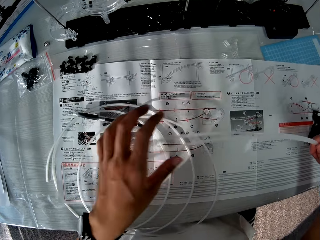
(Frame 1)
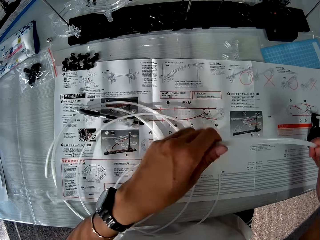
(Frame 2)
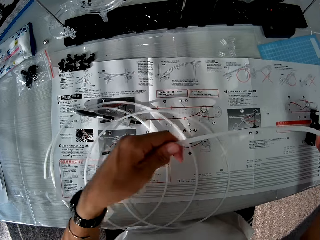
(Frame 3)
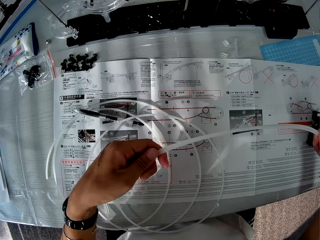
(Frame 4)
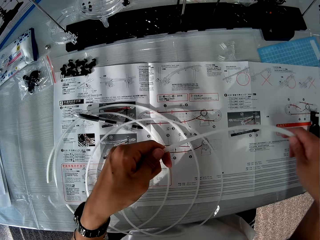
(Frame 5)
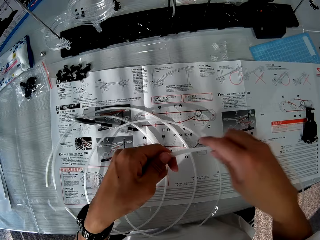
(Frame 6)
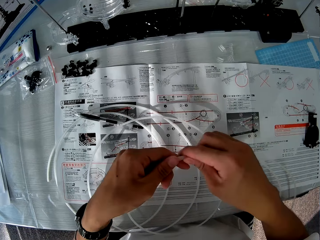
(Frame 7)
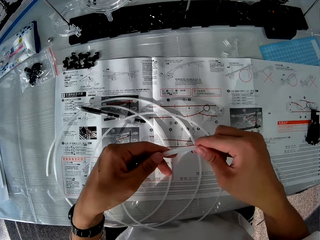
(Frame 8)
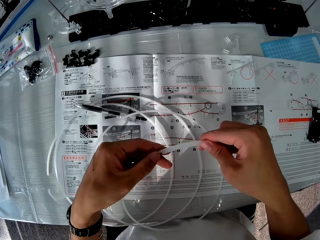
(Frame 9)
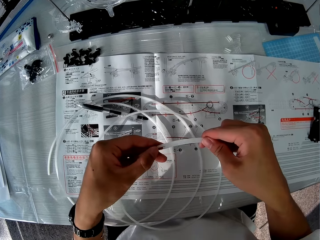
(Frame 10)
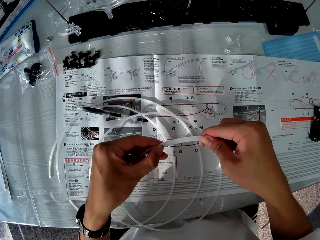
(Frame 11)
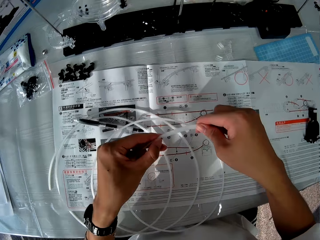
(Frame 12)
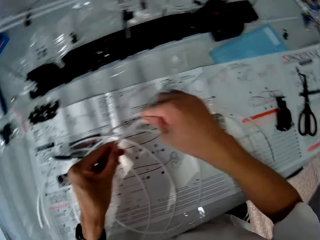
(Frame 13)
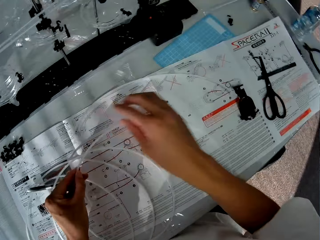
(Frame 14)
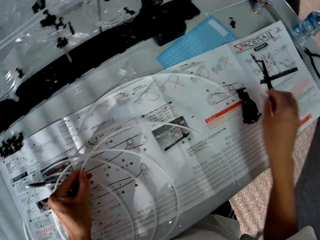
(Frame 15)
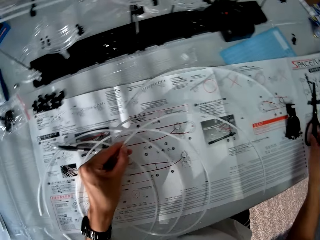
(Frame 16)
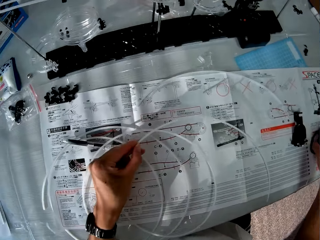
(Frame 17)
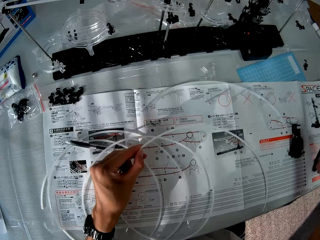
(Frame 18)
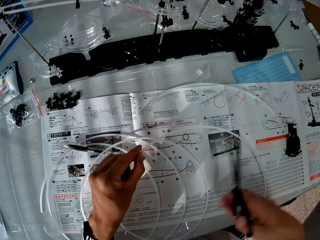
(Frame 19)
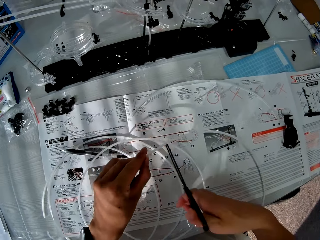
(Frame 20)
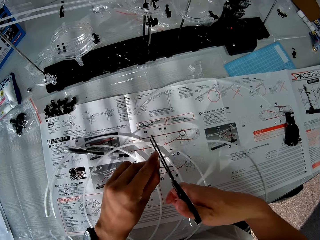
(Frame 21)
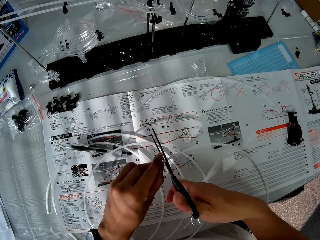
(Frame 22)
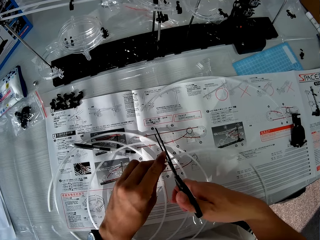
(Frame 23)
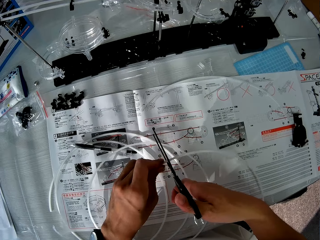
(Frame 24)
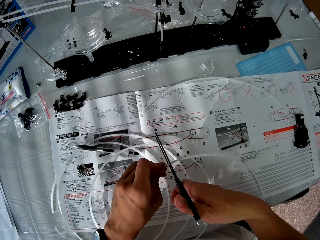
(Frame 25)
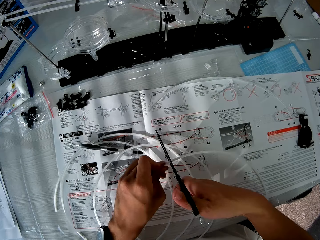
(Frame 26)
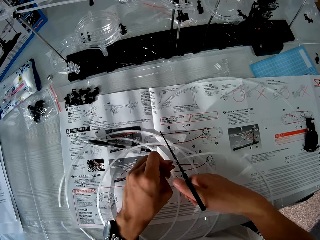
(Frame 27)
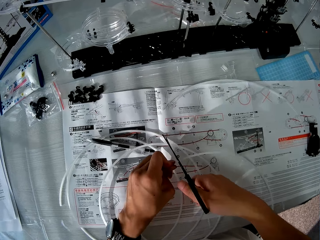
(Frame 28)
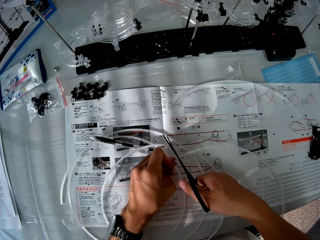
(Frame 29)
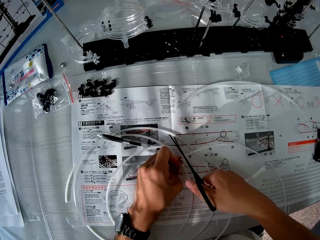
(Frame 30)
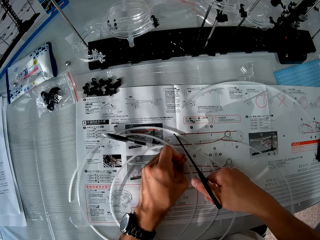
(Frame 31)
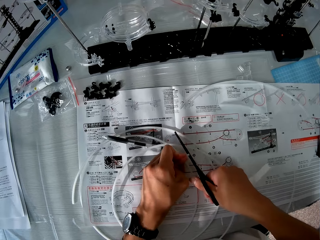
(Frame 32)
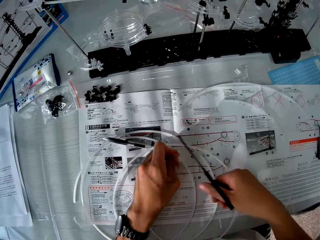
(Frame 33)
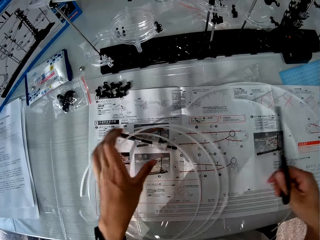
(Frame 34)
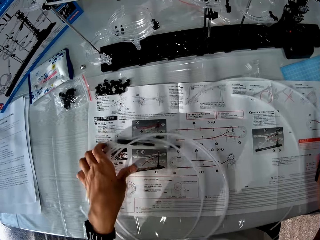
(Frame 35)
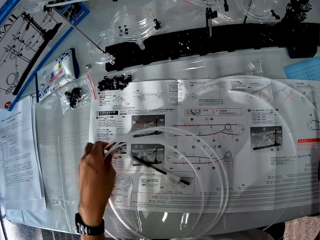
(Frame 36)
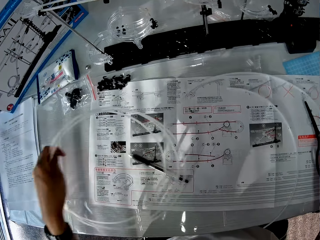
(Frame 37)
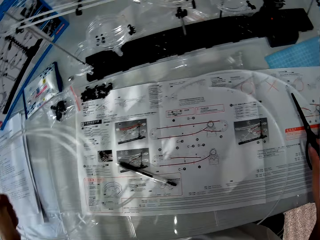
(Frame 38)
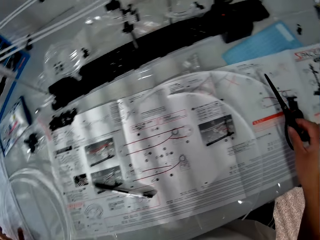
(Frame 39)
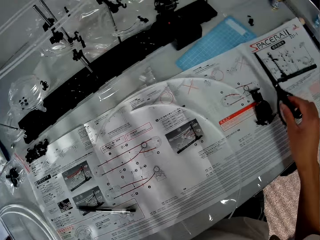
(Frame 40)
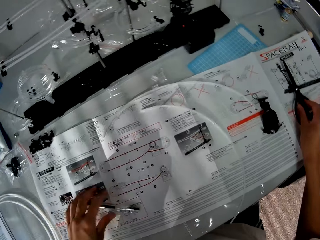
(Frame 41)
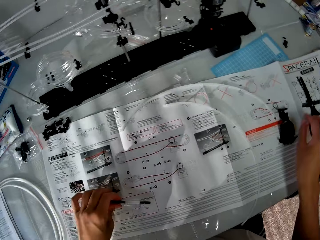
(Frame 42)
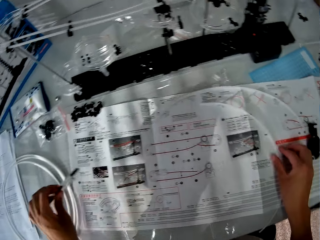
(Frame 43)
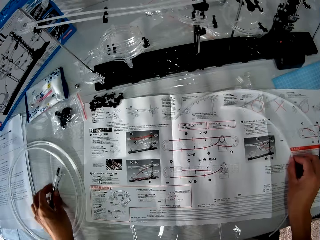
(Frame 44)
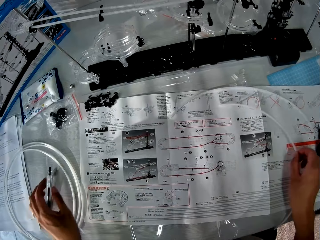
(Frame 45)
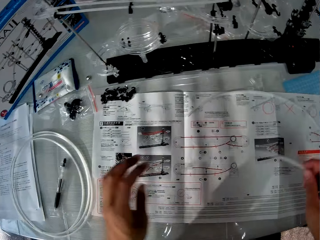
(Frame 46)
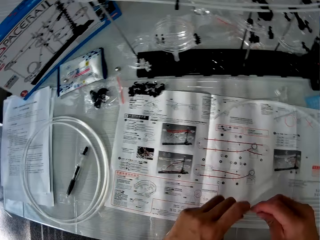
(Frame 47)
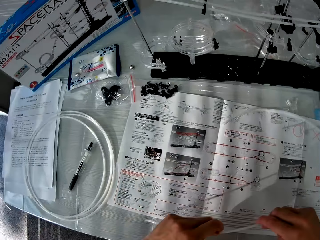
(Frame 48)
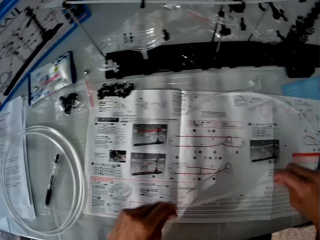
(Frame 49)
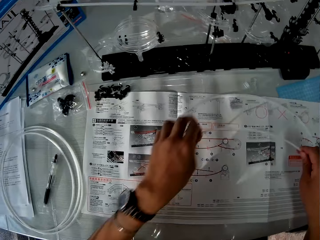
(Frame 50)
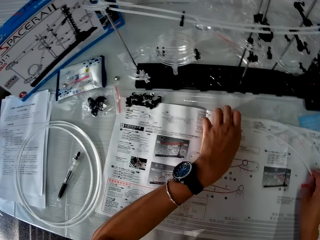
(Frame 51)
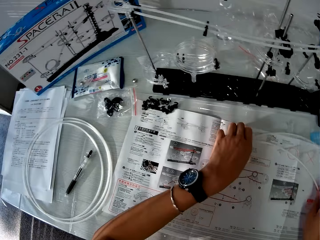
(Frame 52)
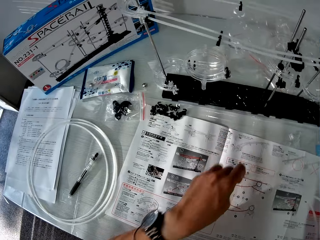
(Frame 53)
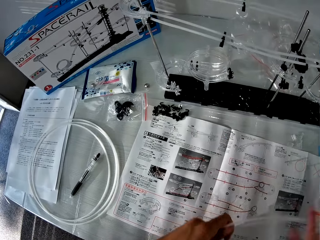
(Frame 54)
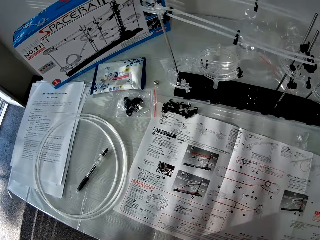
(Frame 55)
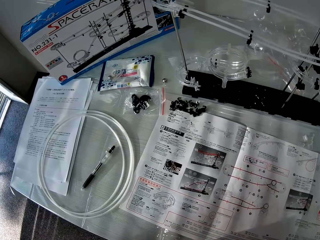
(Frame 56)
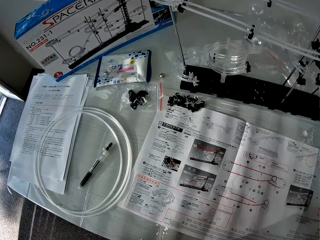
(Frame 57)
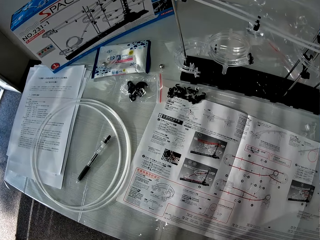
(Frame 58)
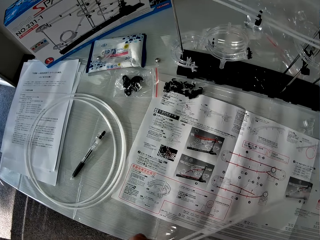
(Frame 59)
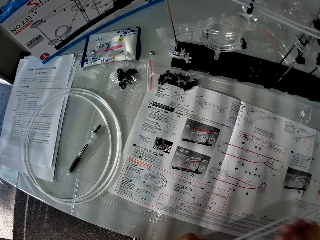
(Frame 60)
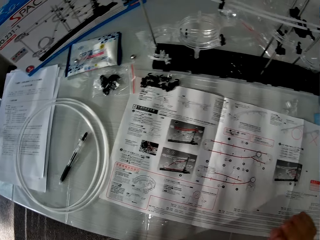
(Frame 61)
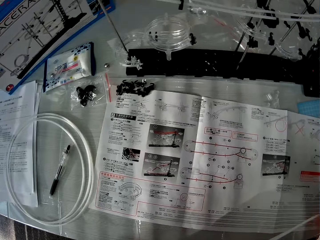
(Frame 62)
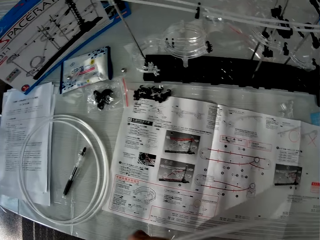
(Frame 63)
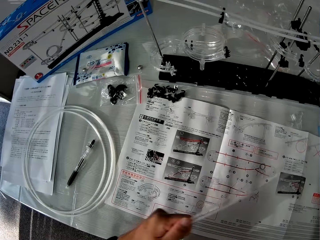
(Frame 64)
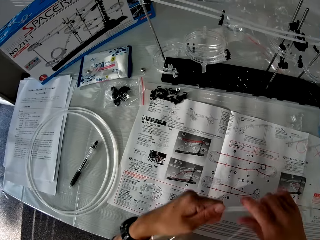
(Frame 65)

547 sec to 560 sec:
The camera wearer measures the length of the plastic rail line with the second cut piece of plastic rail line. He holds the rail. He picks up the scissors on the paper with his right hand. He cuts the plastic rail line with the scissors in his right hand. He adjusts the plastic rail line on the table with his left hand. He puts the scissors on the paper with his right hand. He moves the rail. He drops the pair of scissors on the manual with his right hand and picks up a pen from the manual with his left hand. He drops the pen on a table. He picks up a rollercoaster from the manual and runs his fingers across the rollercoaster. He holds the rod acrylic. He picks up another rollercoaster from the manual.

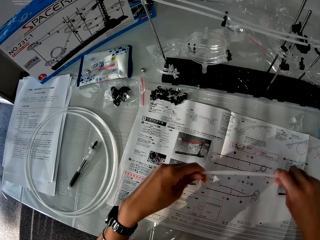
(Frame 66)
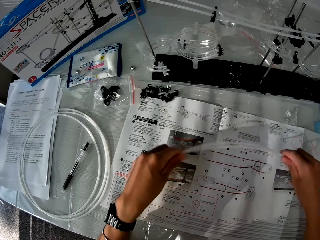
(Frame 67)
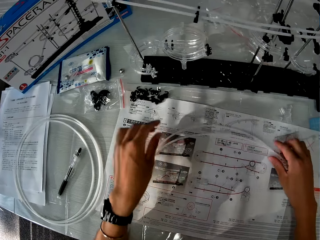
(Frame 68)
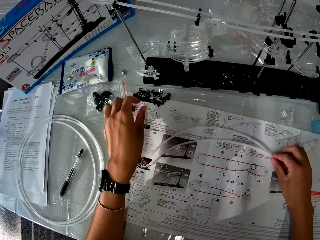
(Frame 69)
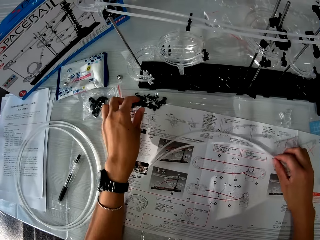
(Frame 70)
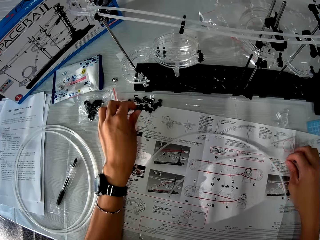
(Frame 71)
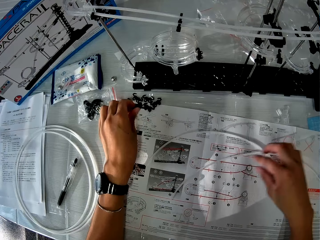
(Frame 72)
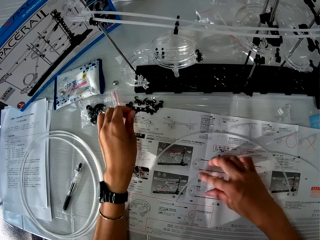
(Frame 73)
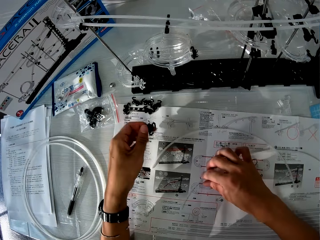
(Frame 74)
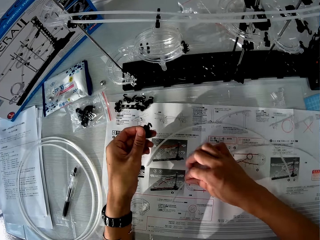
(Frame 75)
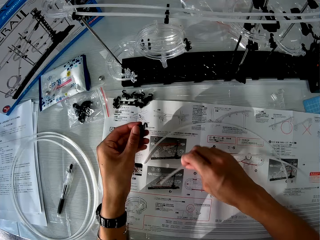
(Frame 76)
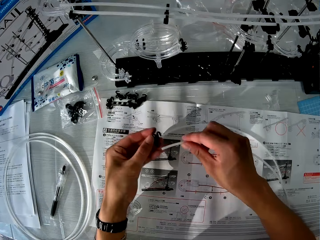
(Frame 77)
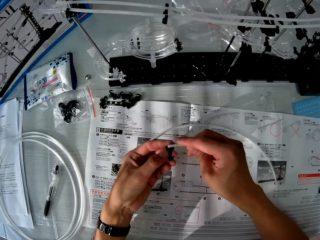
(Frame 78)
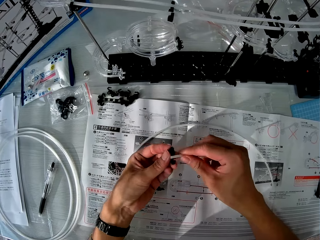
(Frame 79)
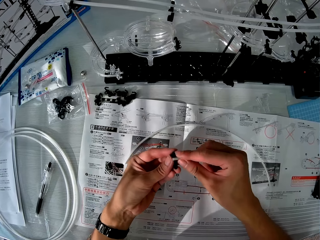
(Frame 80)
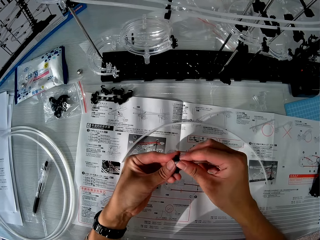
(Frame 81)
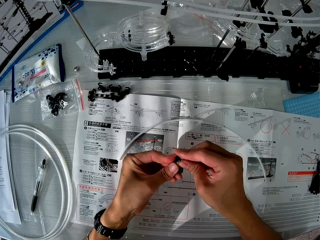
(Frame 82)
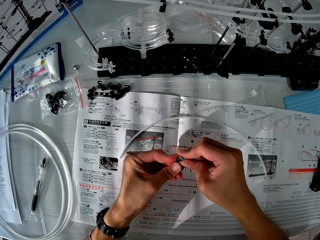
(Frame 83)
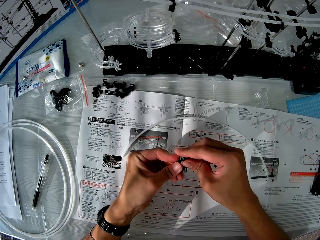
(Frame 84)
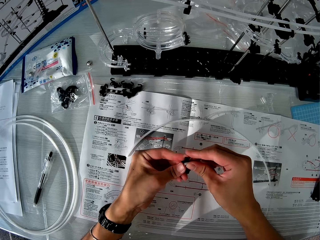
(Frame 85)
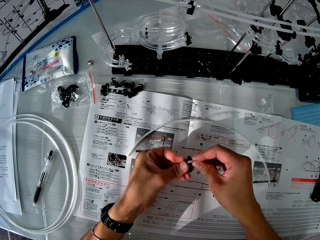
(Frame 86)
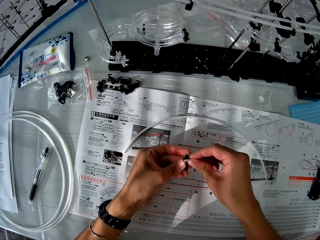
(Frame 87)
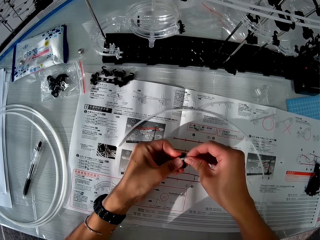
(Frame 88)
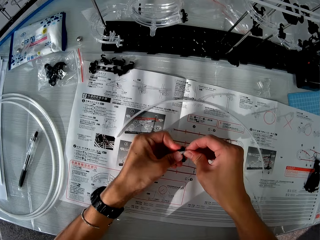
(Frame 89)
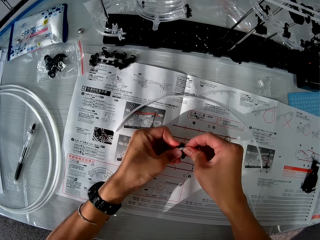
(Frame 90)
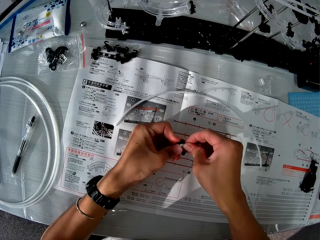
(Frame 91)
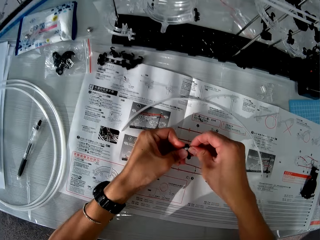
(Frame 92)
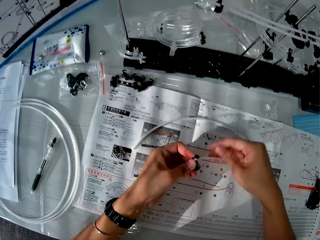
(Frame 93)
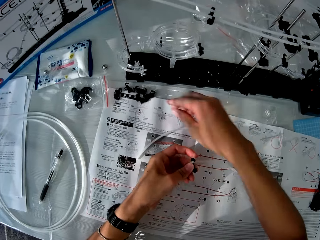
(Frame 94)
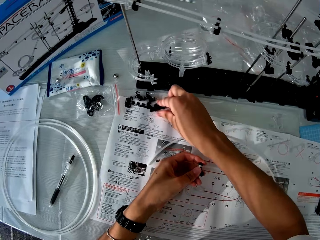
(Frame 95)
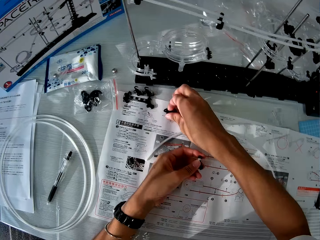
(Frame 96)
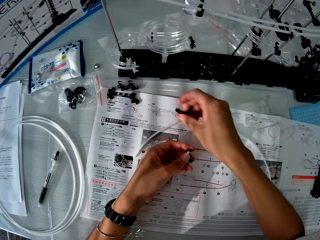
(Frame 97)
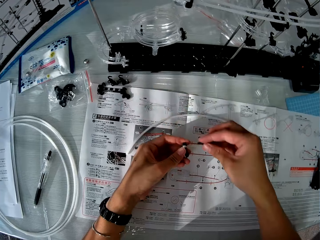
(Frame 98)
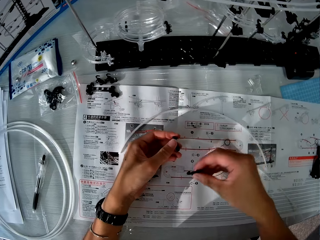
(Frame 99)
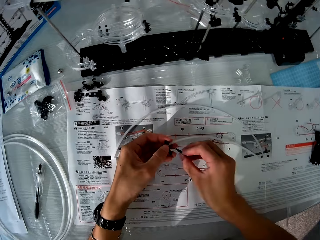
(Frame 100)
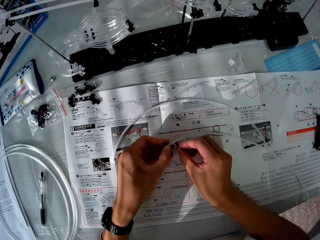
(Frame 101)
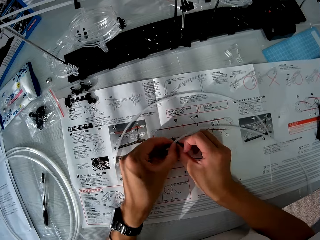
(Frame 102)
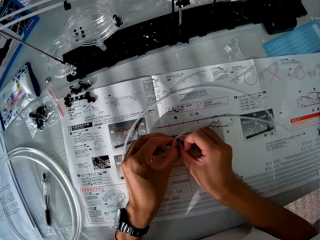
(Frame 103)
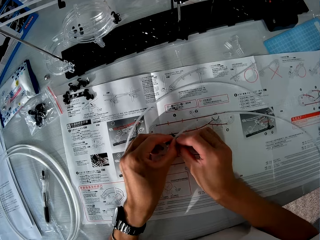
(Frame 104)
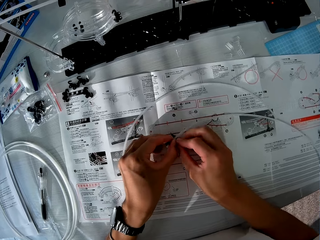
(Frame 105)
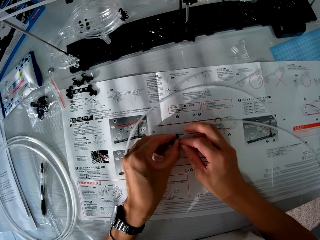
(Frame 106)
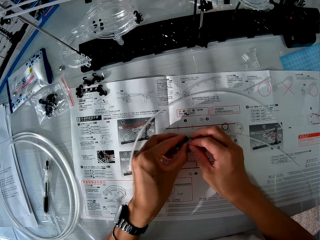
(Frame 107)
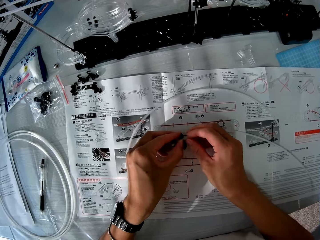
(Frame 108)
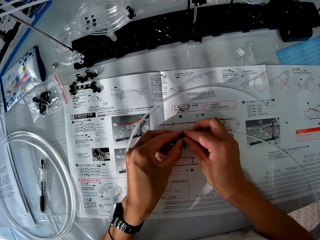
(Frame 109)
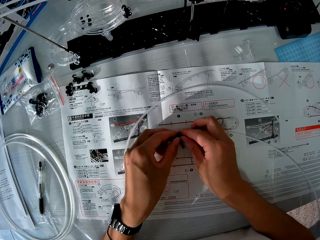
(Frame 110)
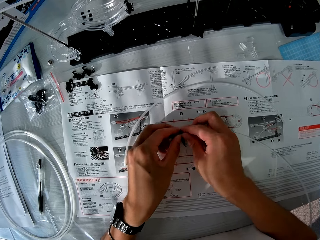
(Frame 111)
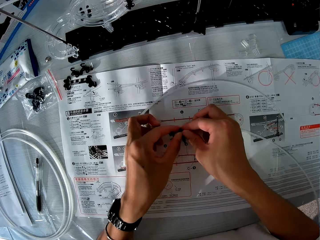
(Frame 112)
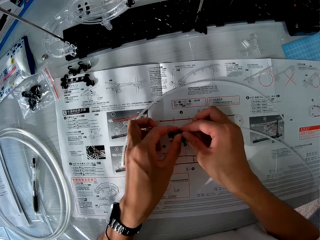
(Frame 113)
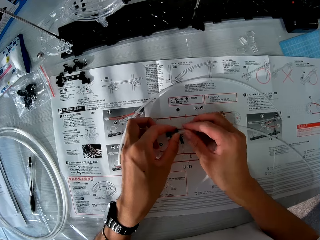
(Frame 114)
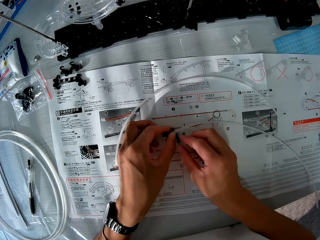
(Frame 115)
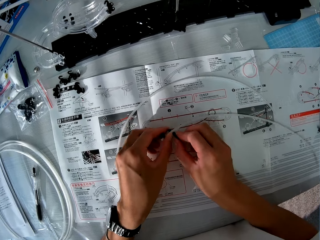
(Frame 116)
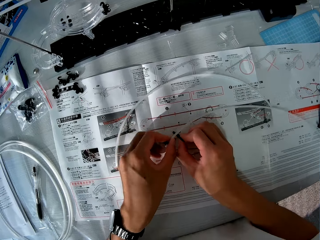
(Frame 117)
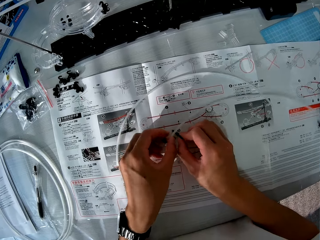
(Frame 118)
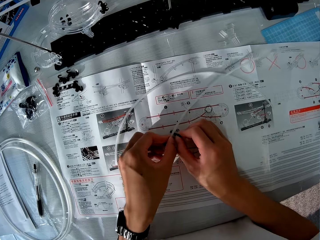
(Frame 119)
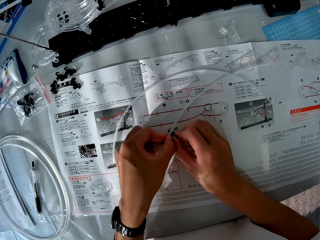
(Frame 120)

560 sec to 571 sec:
The camera wearer drops the rollercoasters or rod acrylic on the manual. They fix something on the rod acrylic. They pick up a clip from the manual. They pick up a rollercoaster from the manual. They clip the rollercoaster with the clip. They pick up a clip from the manual. They clip the rollercoaster with the clip.
